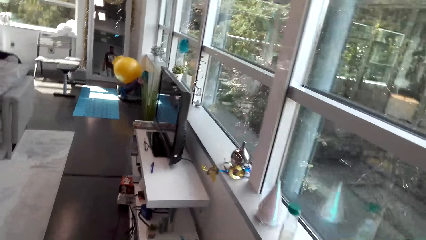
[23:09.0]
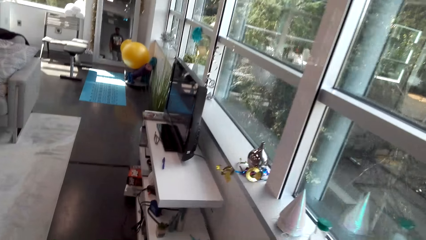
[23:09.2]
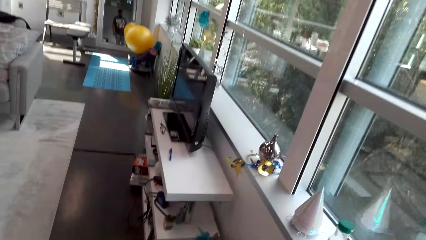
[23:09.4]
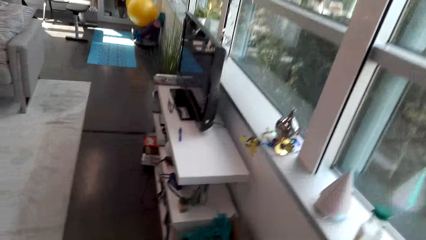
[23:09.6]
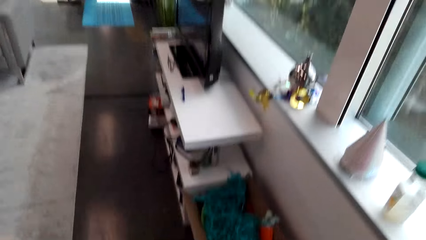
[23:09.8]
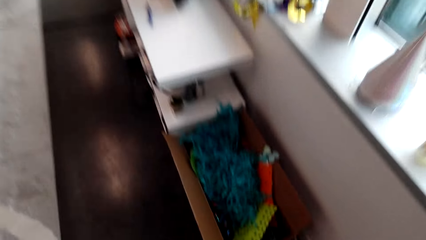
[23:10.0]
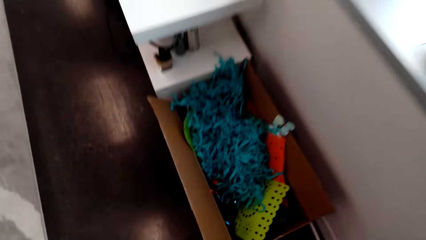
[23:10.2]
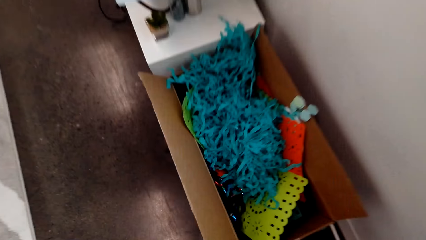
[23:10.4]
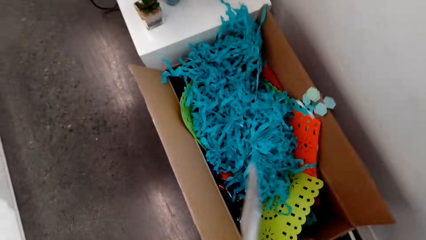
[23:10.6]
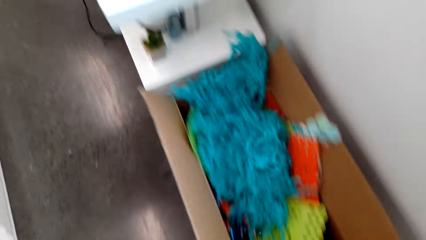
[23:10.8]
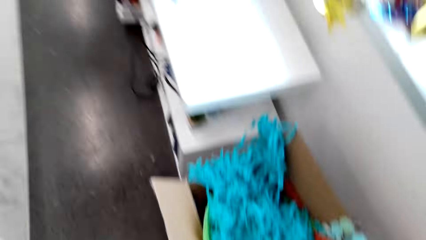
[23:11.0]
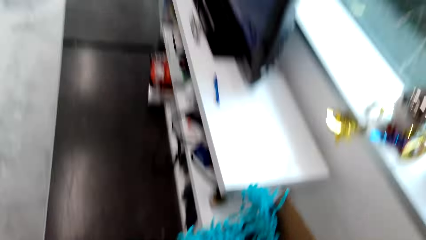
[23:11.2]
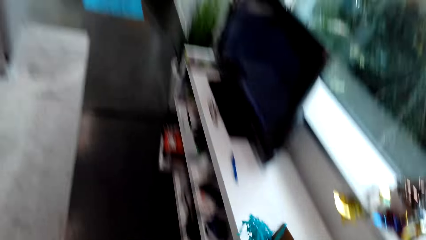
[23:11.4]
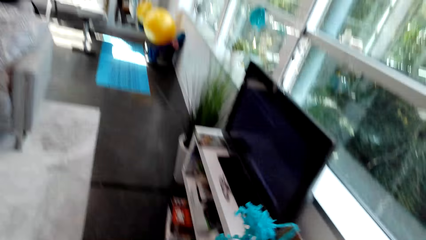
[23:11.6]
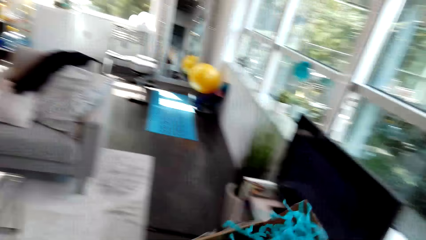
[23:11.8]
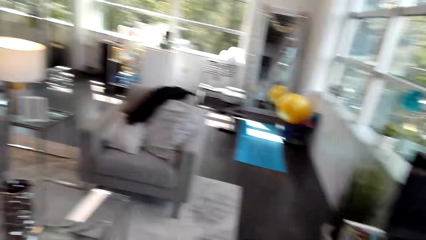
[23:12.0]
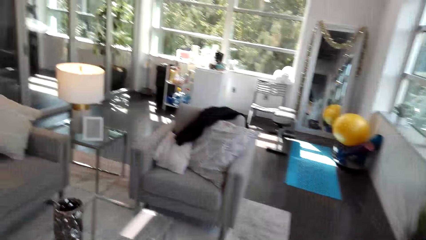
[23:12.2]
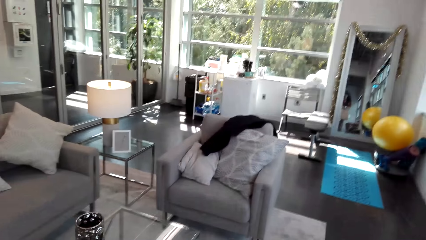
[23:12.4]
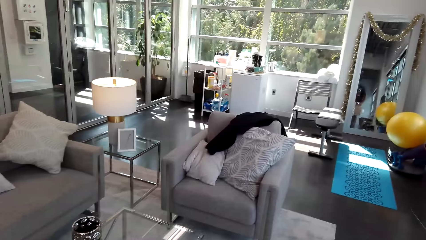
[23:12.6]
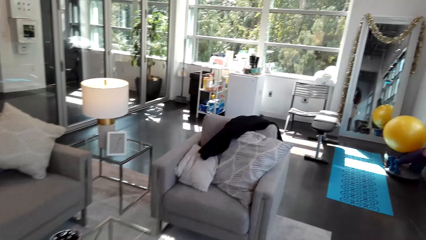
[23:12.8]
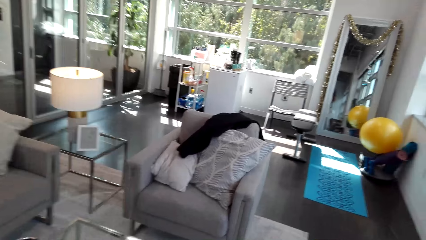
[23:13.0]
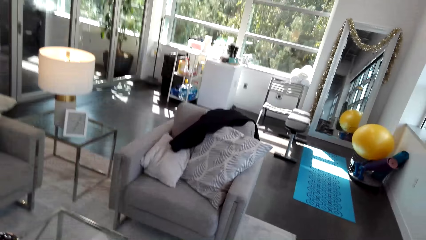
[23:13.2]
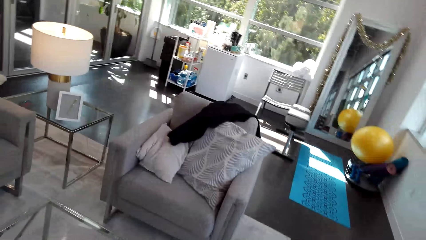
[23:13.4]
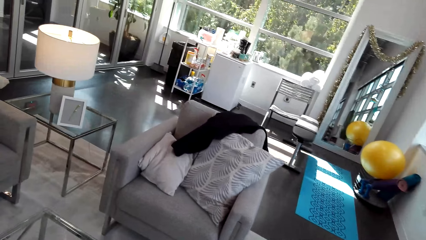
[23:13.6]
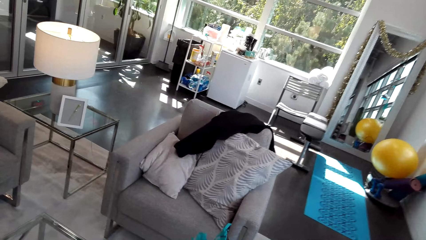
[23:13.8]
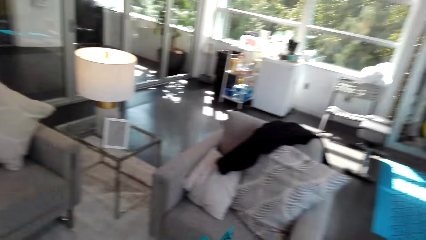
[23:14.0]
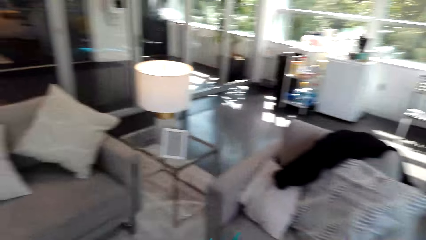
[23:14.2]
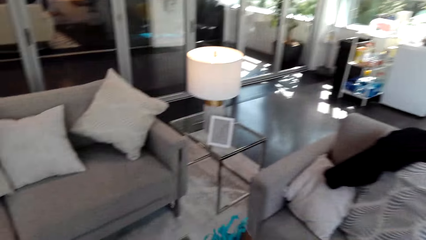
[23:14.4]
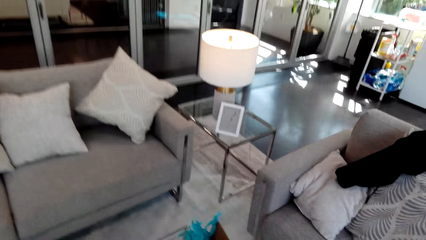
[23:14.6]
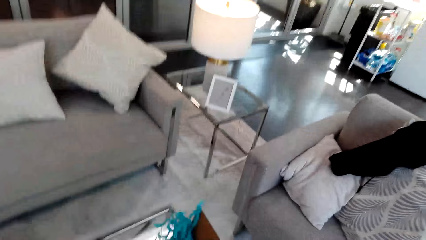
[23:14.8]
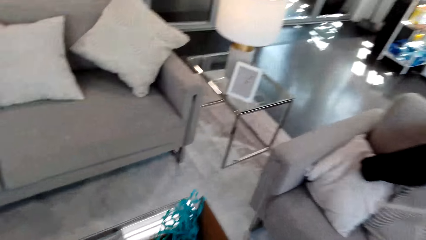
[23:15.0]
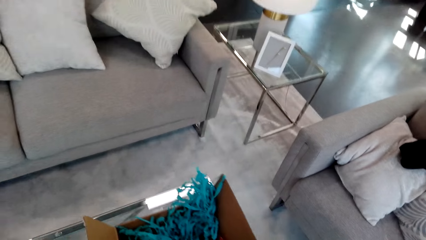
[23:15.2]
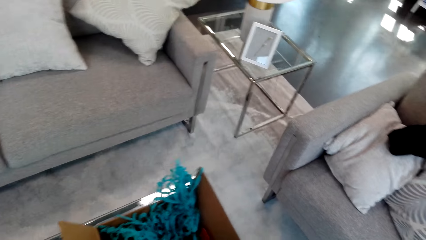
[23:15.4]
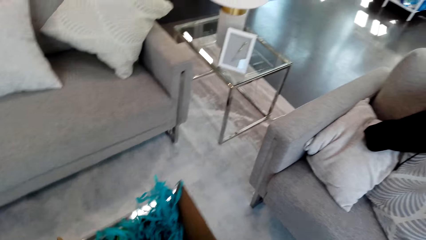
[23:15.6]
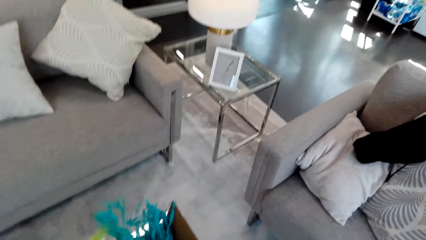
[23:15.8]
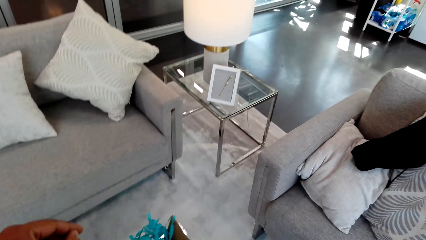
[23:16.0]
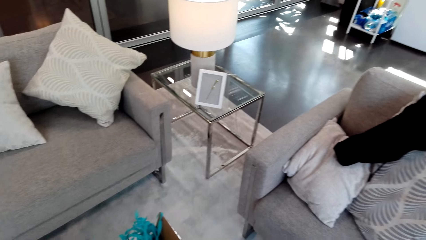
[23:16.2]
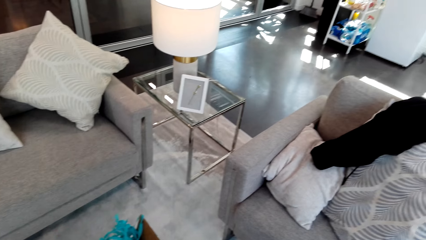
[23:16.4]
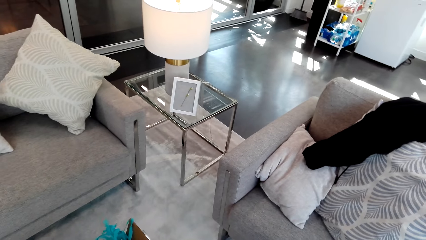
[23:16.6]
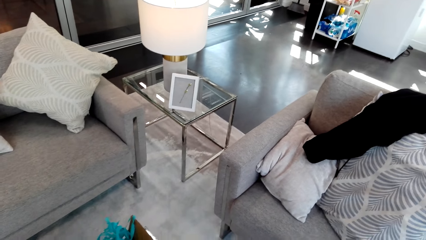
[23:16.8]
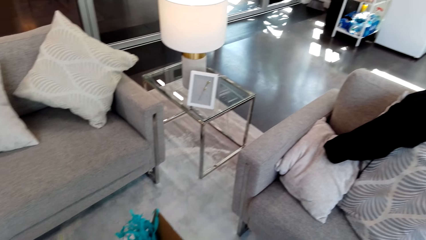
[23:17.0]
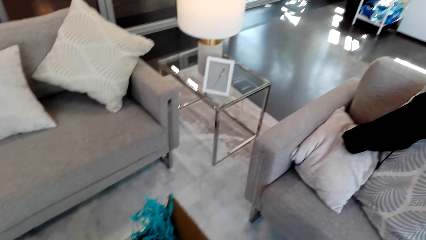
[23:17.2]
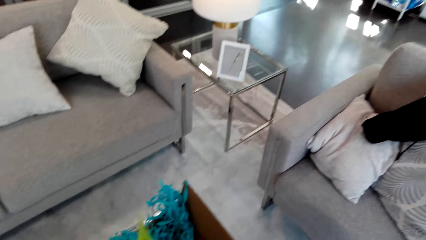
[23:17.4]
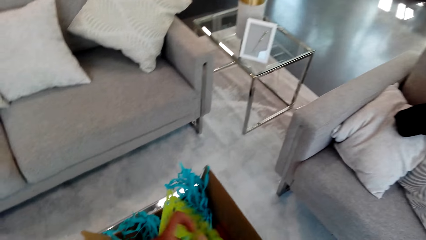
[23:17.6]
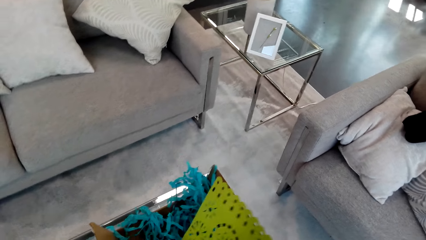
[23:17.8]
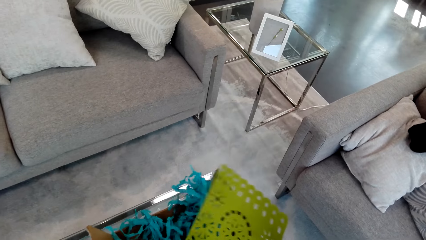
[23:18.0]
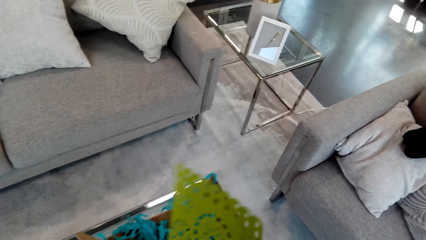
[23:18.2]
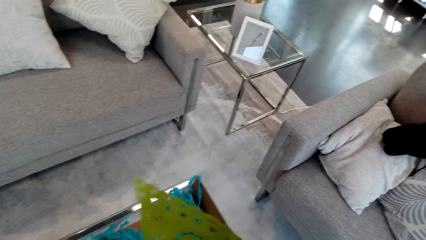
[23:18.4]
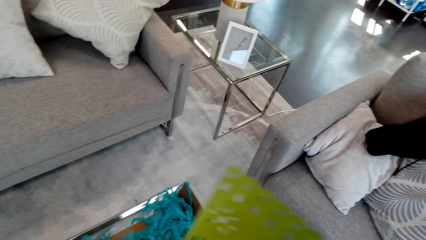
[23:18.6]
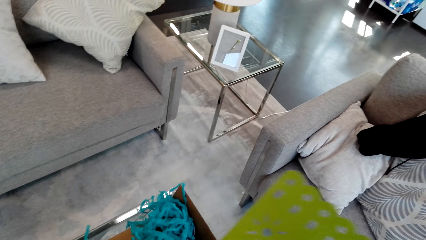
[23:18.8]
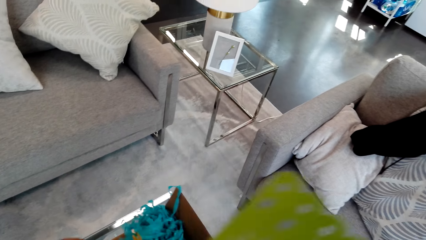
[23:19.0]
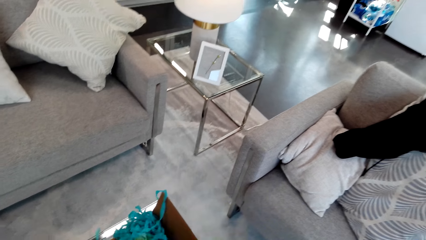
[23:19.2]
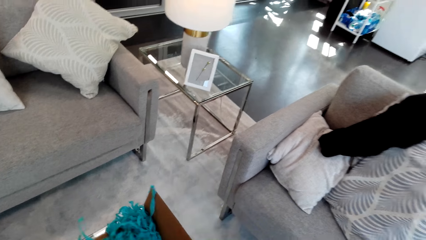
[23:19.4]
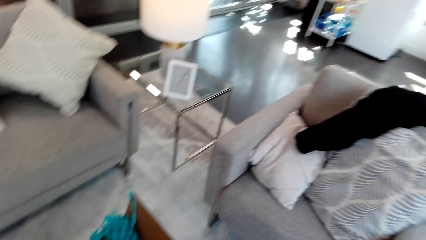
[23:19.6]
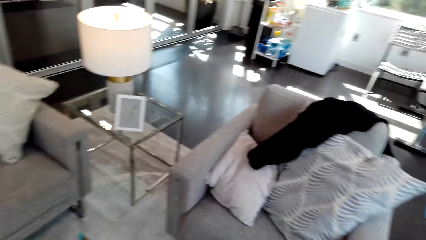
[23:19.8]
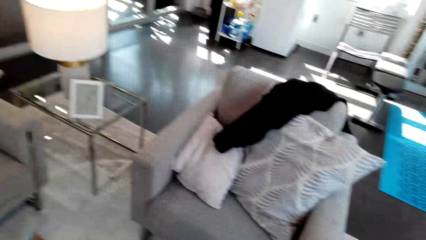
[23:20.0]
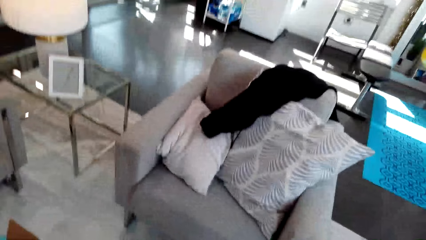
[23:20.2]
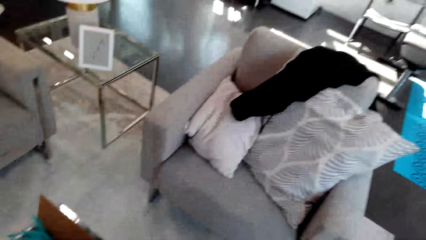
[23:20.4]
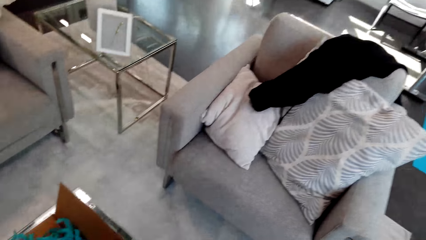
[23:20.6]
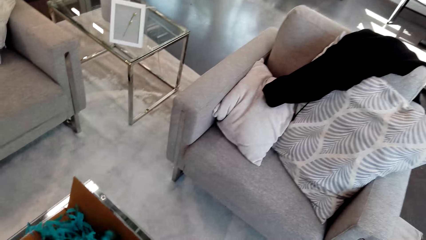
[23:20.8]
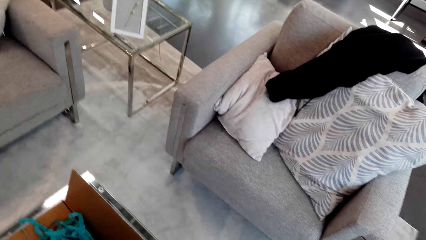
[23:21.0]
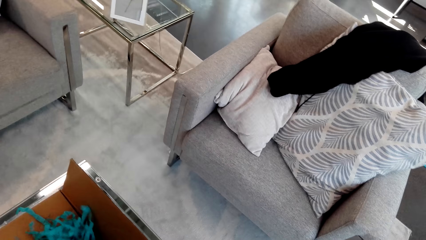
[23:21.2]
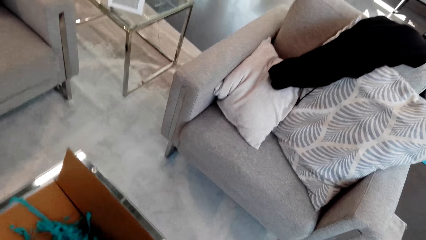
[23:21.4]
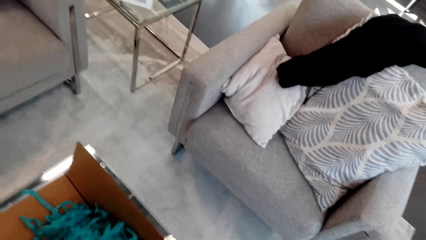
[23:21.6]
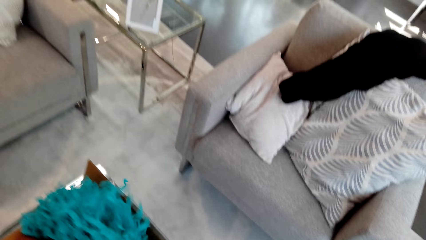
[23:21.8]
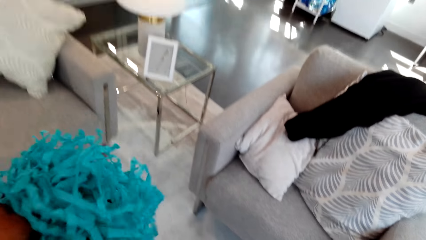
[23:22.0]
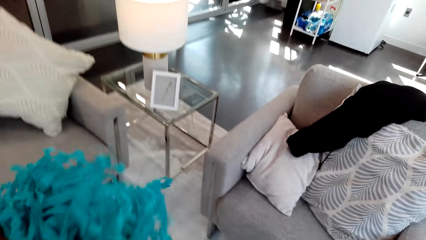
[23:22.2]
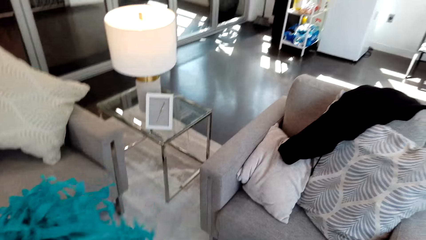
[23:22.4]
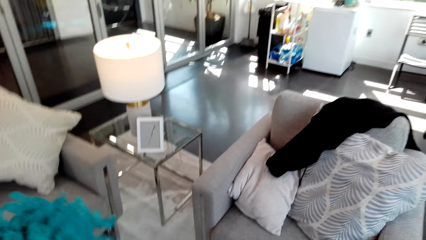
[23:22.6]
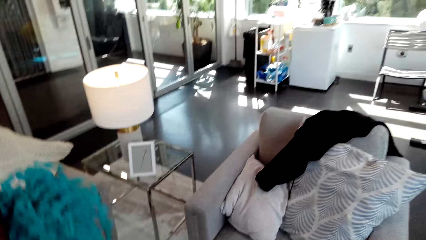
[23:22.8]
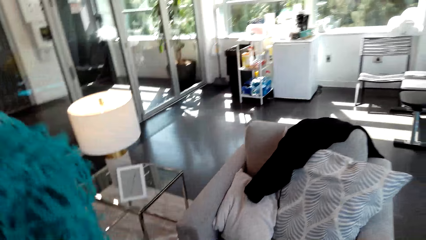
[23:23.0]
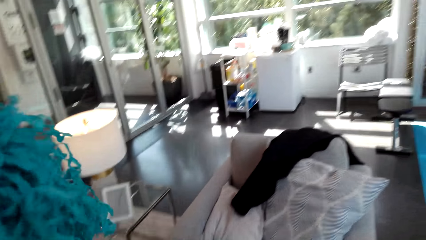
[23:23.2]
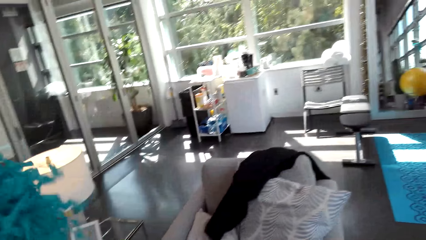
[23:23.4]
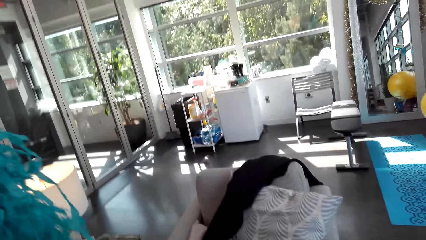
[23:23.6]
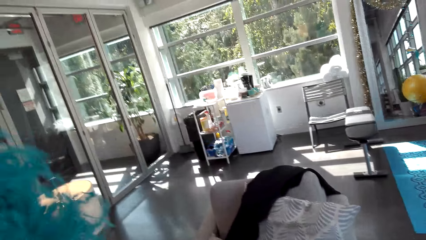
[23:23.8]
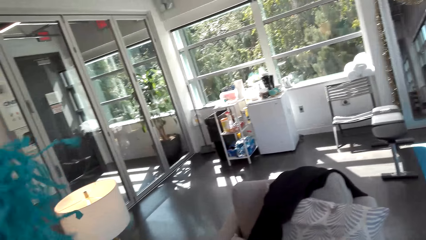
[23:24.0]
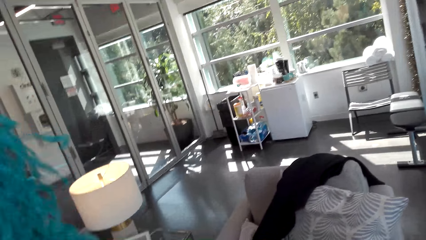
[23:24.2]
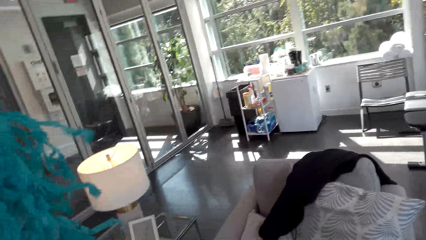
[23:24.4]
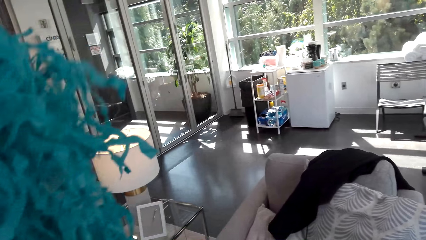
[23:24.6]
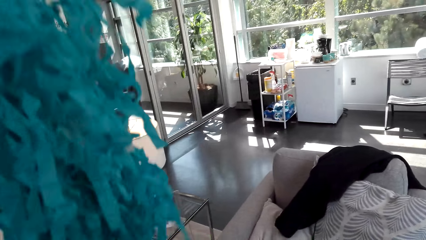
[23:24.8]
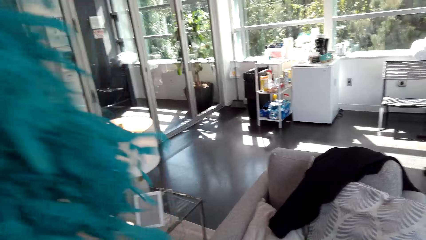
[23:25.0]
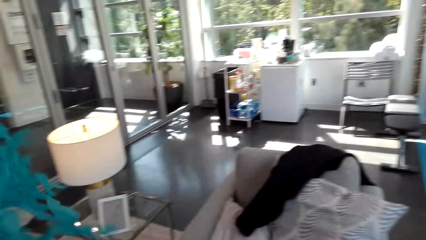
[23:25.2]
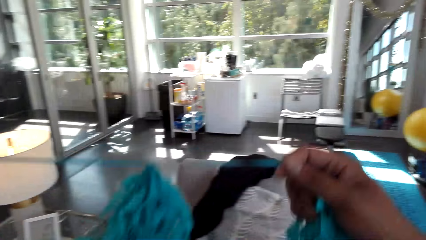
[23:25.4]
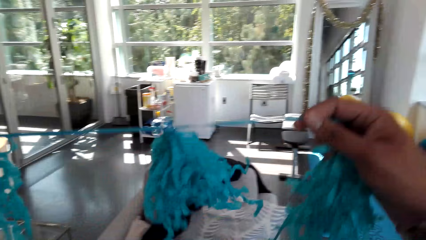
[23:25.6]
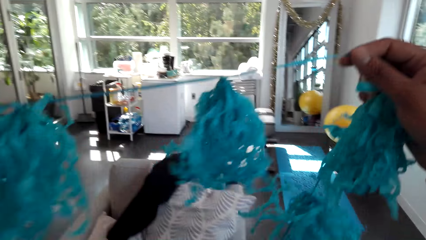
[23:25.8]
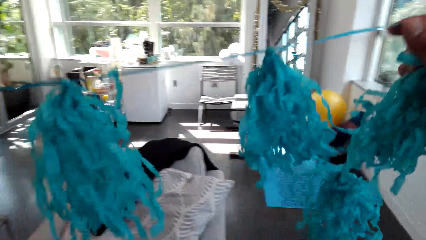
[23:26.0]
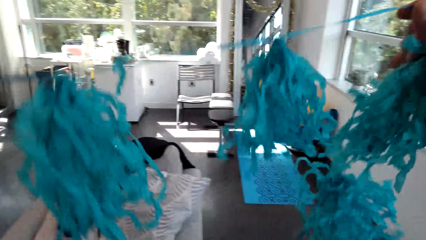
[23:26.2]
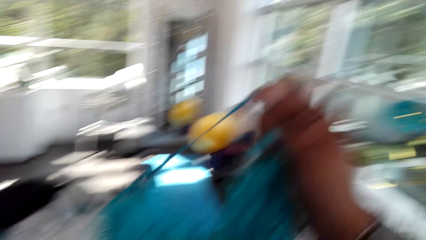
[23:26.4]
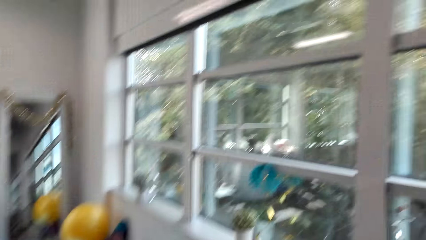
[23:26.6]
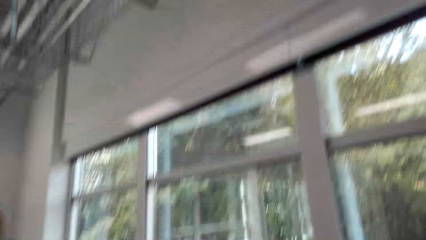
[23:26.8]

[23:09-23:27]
The camera wearer looks at decoration materials. They pick a box with decoration materials. They speak. They put the box on a table. They touch the decorating items. They look around. They pick the decorative materials. They shake a decorative material.
